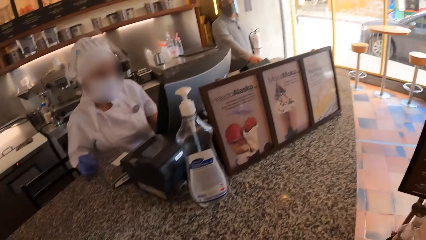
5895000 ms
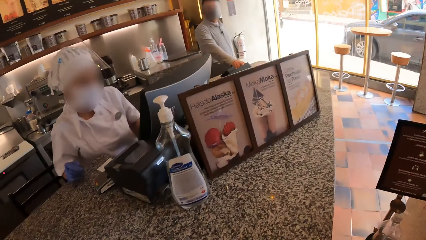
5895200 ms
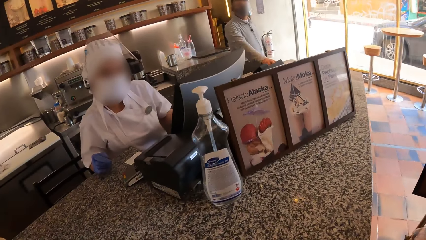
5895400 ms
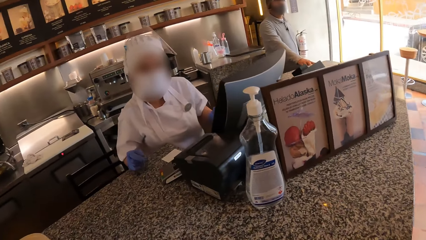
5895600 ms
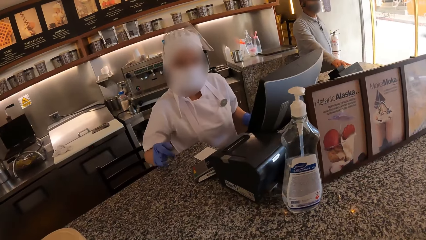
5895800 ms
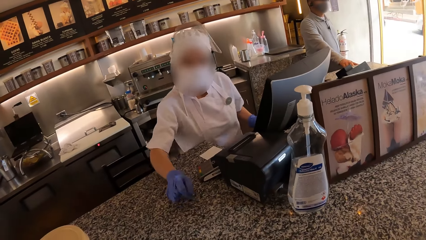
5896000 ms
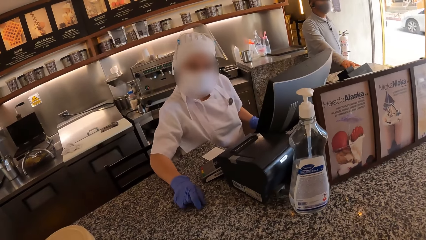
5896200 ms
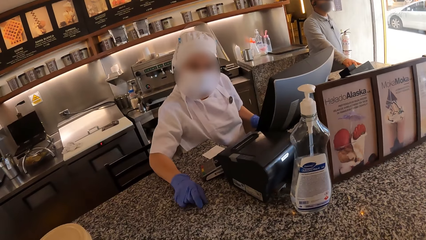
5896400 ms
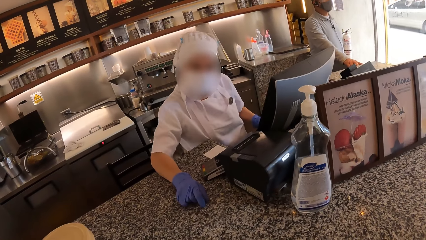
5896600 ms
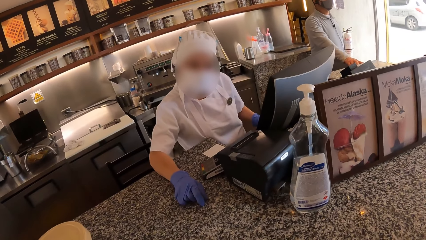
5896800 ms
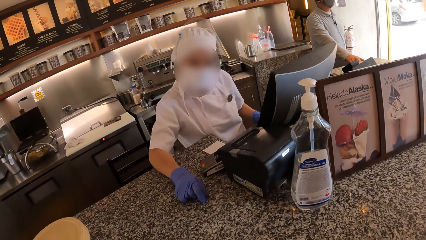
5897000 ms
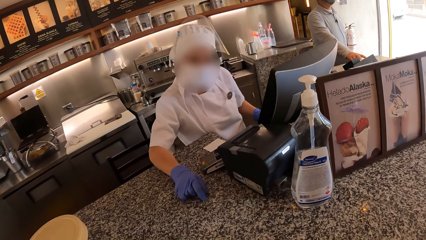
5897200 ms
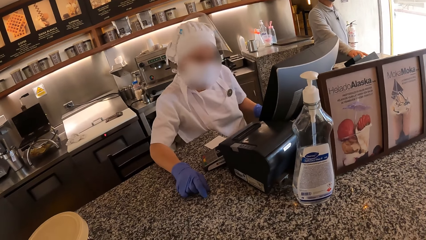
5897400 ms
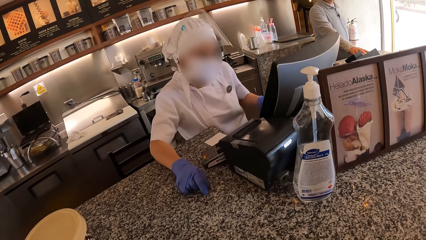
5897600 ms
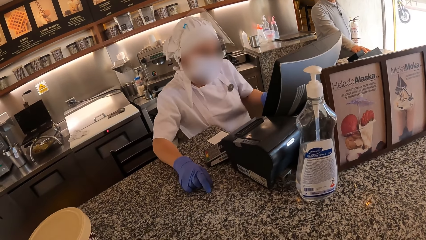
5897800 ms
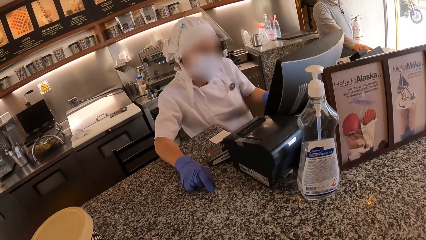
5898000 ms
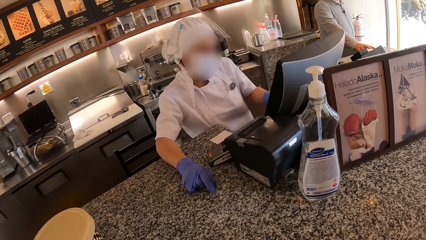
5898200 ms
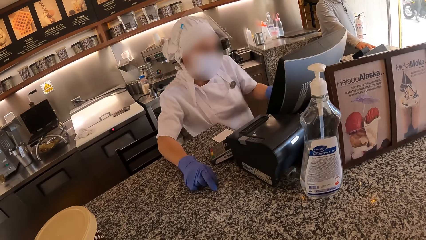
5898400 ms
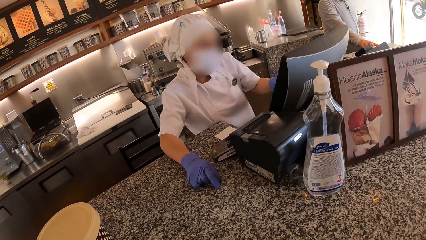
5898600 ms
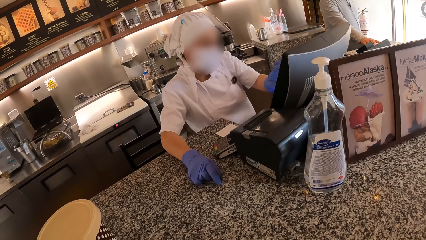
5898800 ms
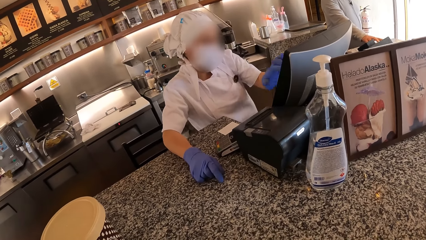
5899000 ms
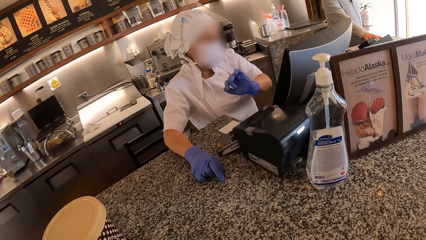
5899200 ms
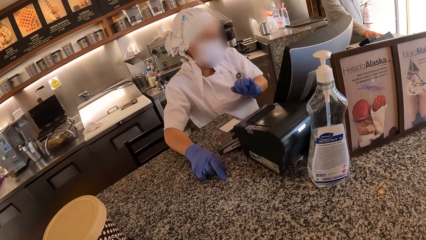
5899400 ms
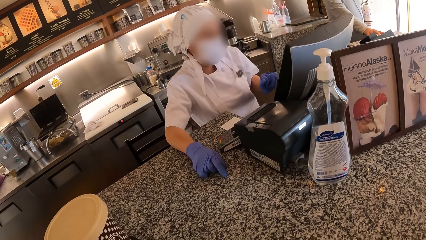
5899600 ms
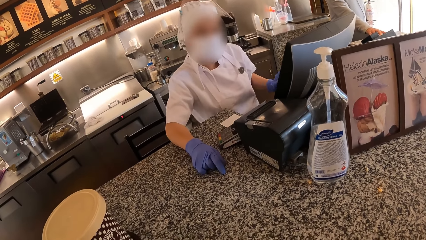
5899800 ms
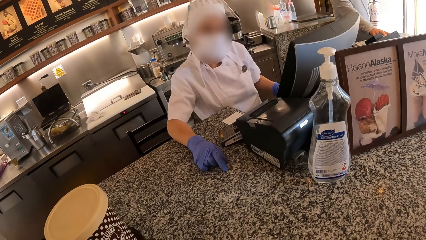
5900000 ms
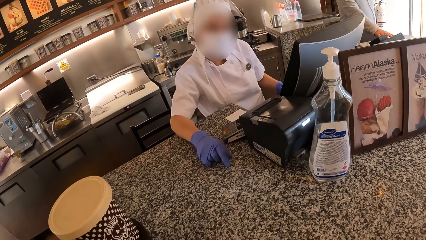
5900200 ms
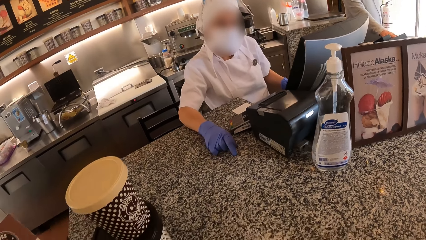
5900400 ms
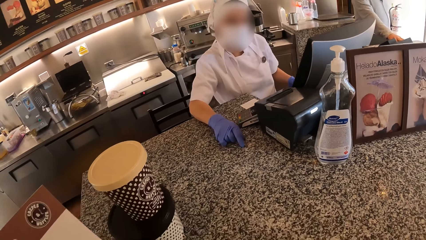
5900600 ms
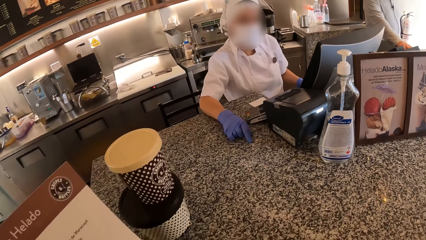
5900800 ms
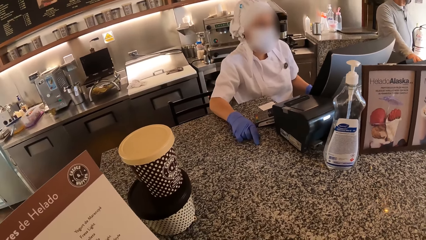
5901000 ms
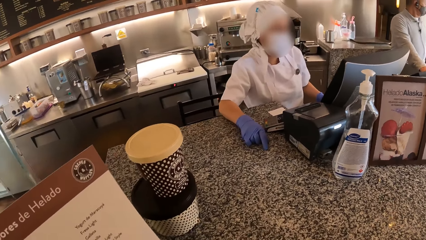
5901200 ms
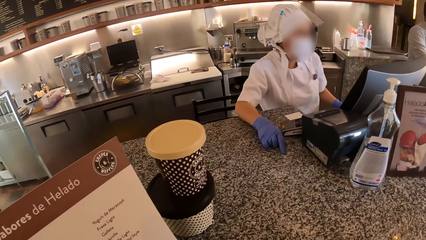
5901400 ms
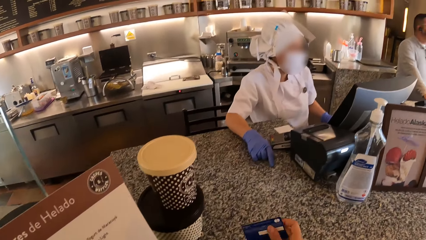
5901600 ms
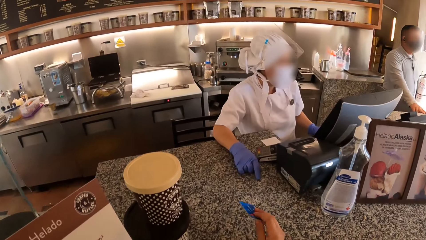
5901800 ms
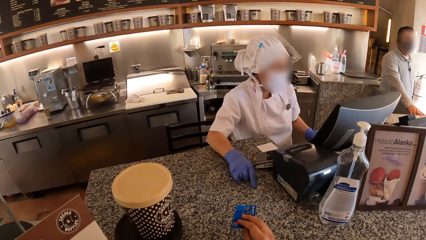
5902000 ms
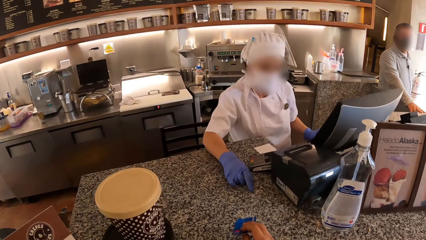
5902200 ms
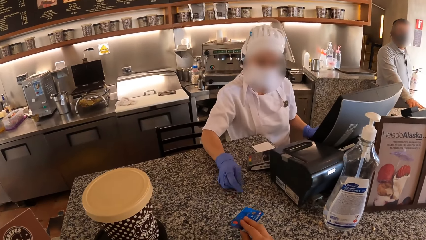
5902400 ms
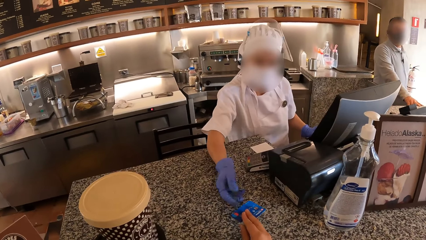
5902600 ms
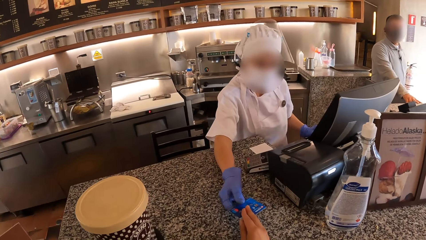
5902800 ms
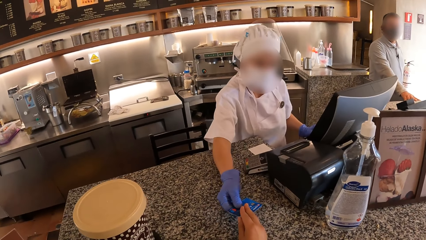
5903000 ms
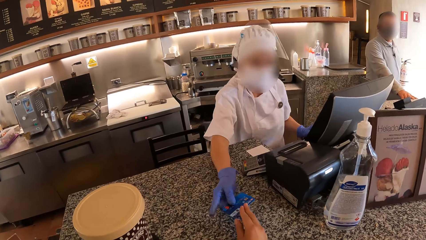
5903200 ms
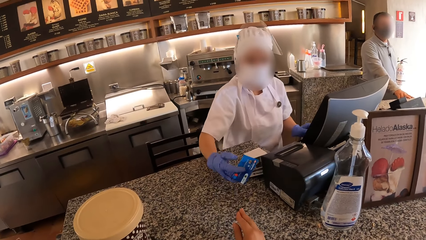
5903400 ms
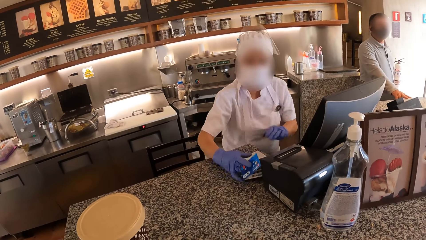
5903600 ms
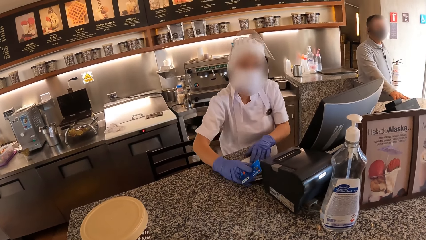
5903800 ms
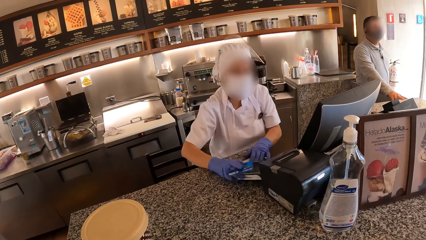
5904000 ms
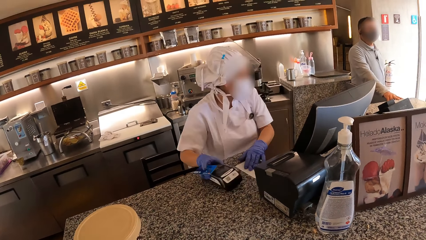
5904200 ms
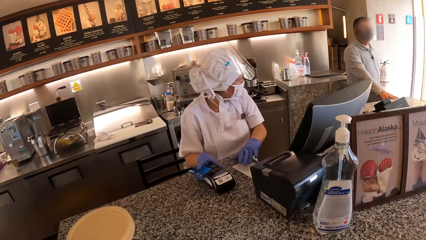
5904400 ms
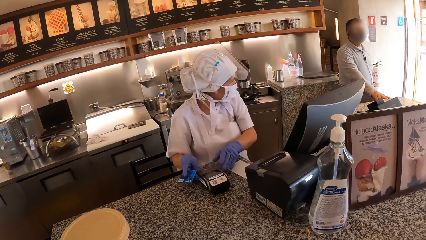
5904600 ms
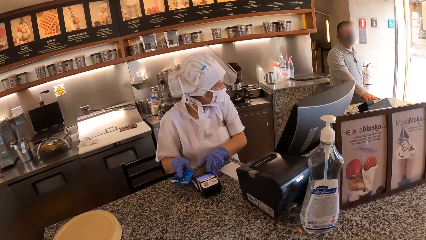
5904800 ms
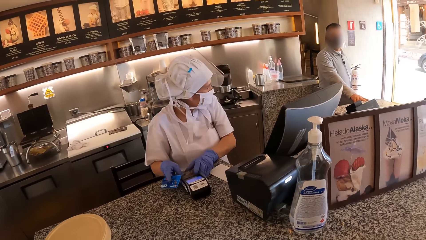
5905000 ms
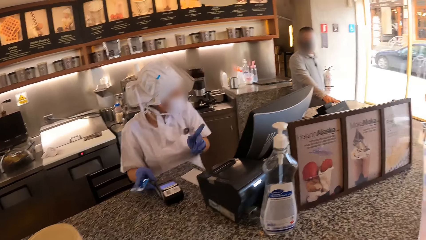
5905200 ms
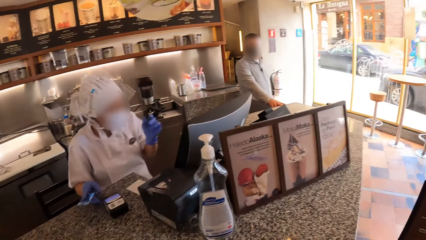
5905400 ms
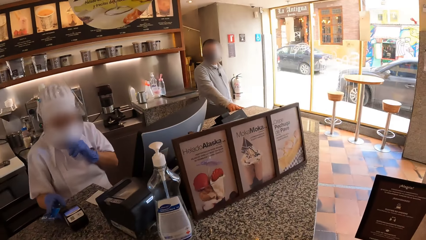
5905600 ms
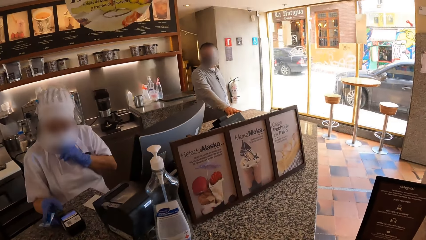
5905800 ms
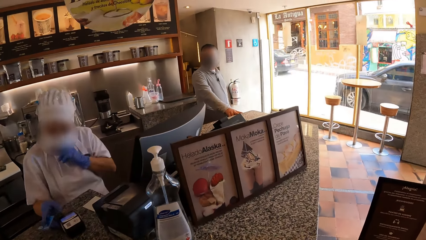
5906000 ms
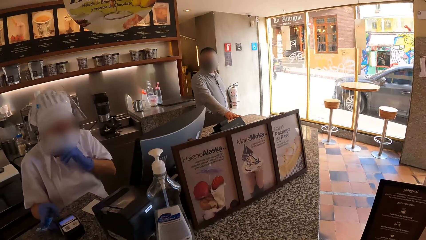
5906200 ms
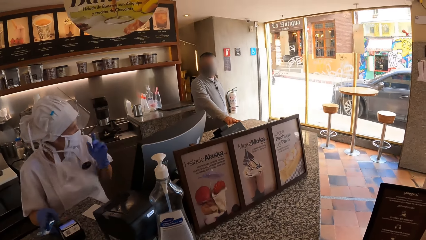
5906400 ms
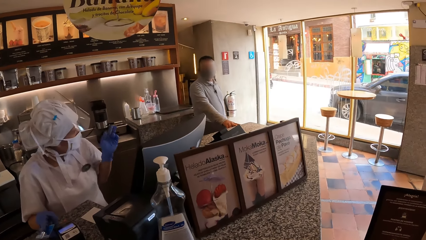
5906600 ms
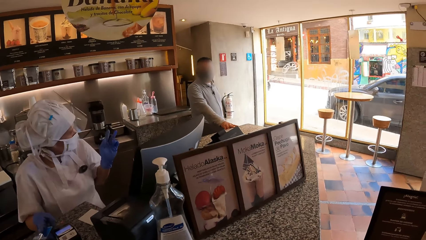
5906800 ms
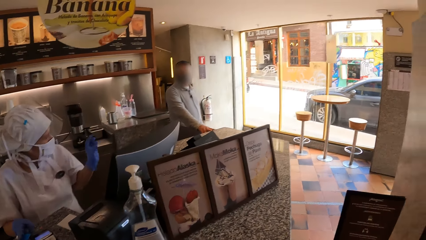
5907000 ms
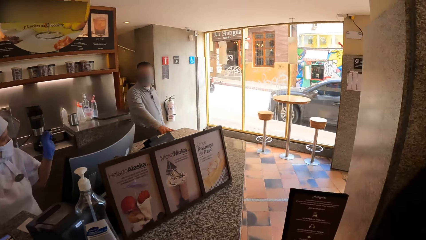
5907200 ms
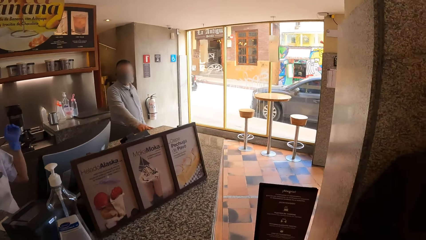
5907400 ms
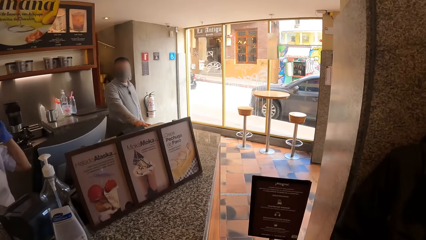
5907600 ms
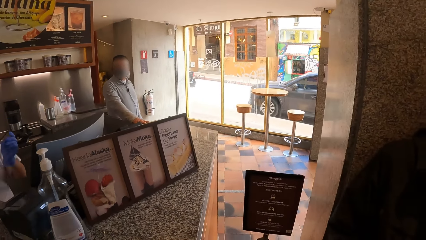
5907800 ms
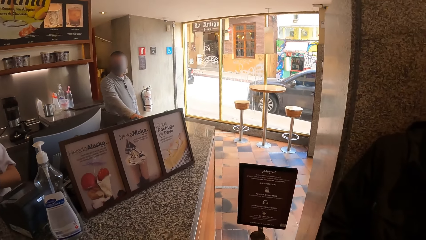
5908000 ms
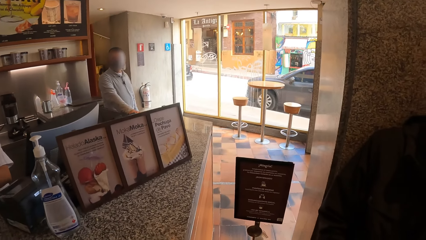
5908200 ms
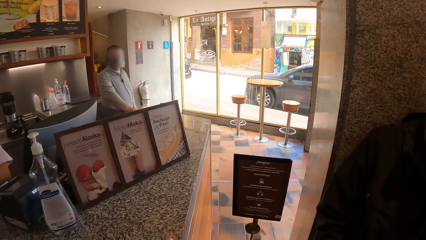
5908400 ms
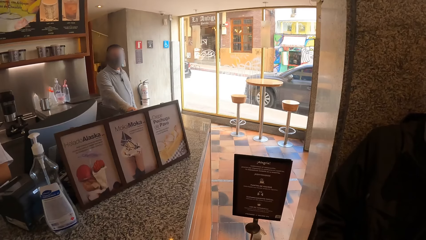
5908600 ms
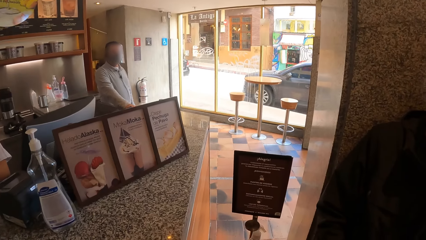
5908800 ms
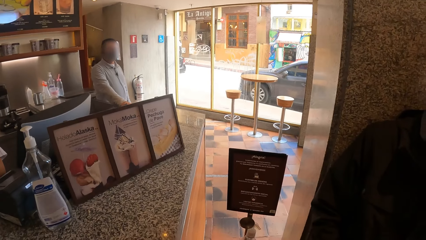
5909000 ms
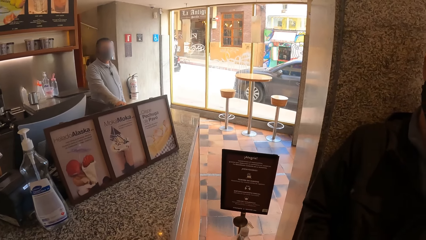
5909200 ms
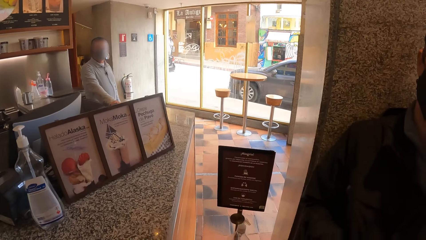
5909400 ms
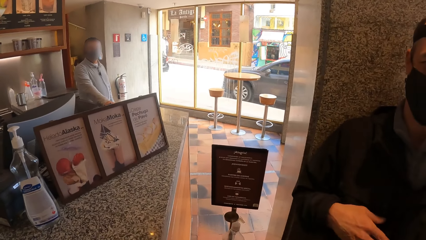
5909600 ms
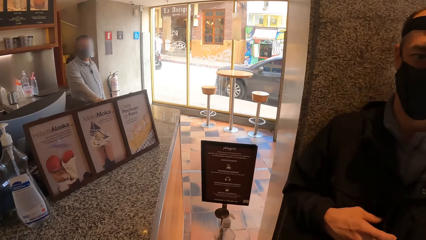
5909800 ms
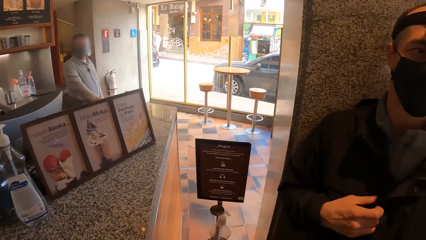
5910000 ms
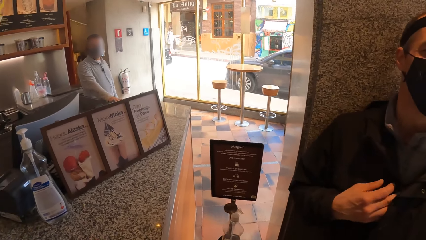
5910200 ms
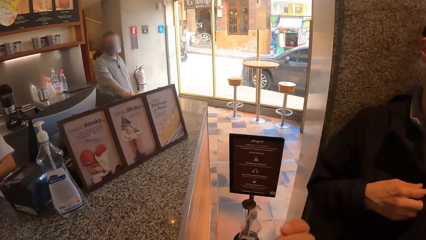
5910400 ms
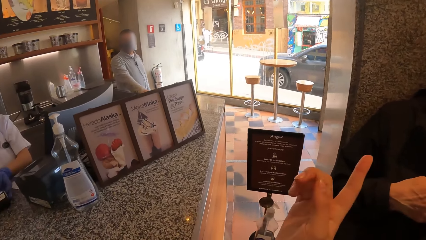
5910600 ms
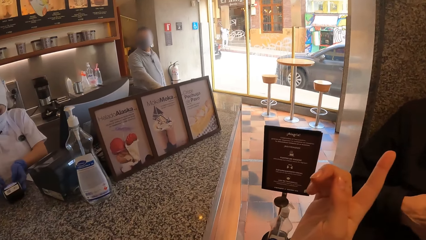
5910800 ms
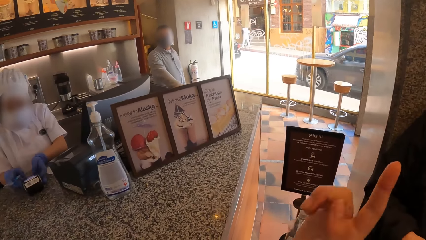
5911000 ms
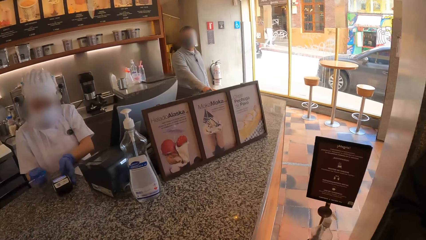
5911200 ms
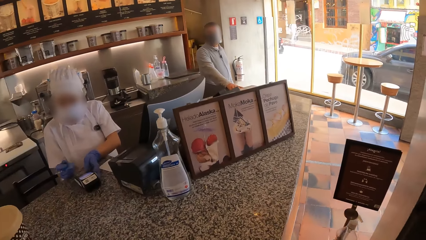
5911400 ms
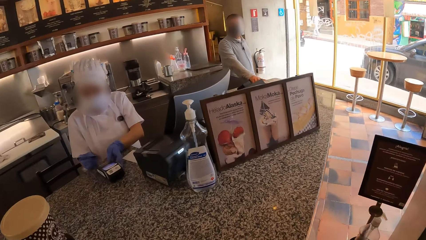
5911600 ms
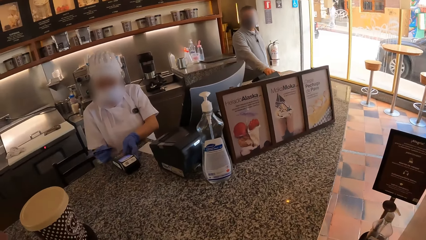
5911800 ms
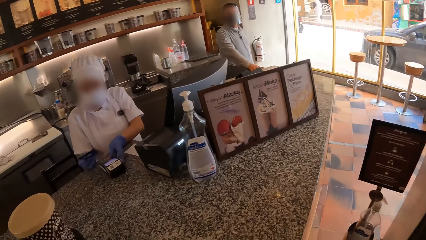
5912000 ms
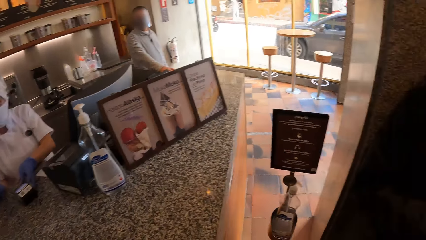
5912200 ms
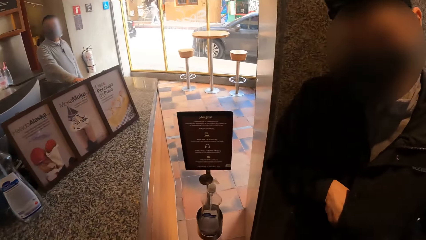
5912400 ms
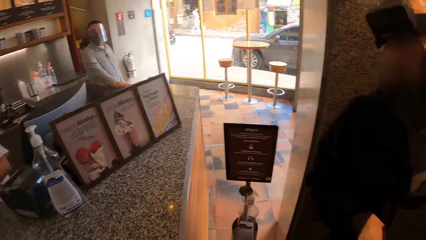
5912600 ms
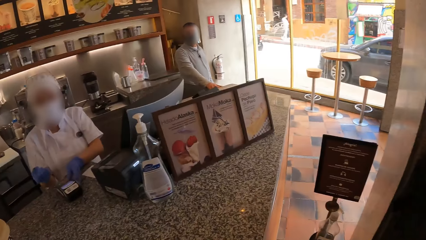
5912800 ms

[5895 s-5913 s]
The waiter places her right hand on a counter. The waiter operates the computer with her left hand. The camera wearer passes a debit card to the waiter with her right hand. The waiter holds a POS machine with her right hand. The waiter interacts with a man. The waiter operates the POS machine with both hands. The waiter touches her face with her left hand. Another man interacts with the camera wearer. The camera wearer points her finger.
